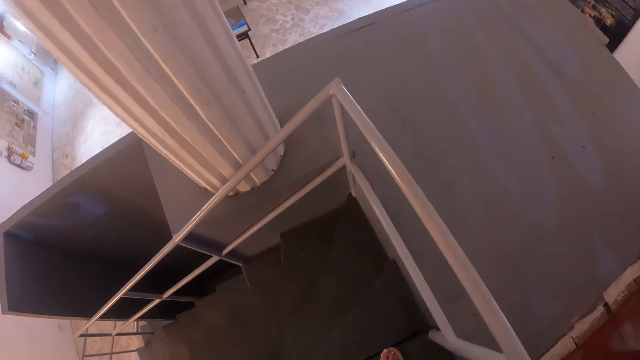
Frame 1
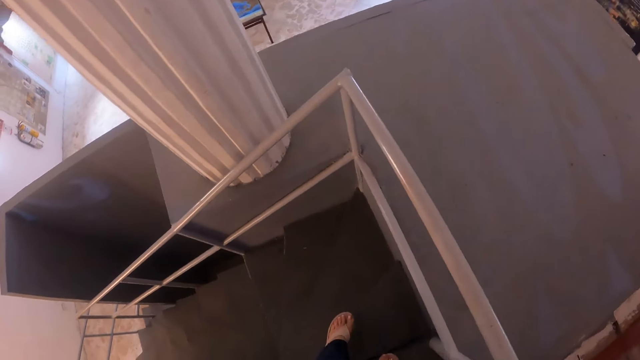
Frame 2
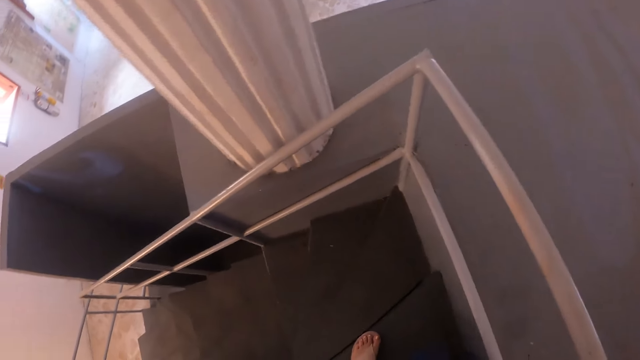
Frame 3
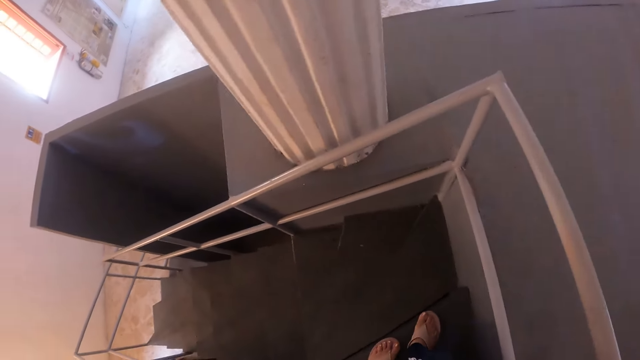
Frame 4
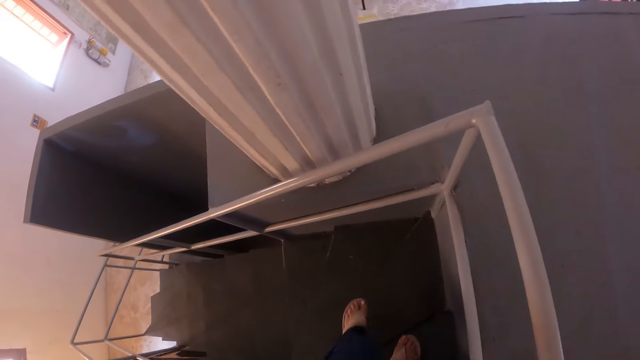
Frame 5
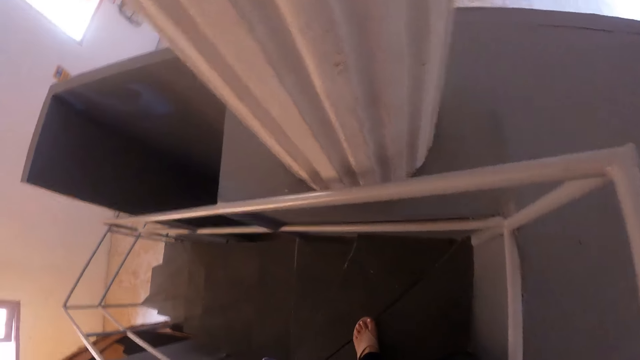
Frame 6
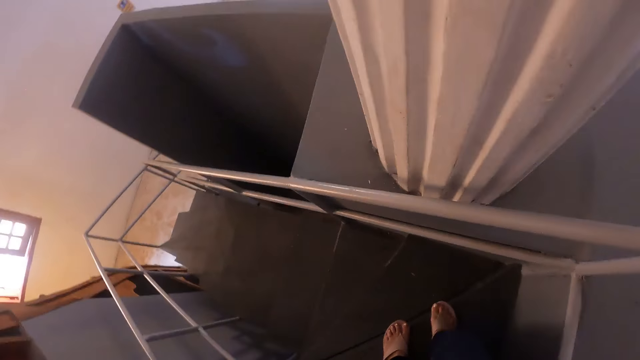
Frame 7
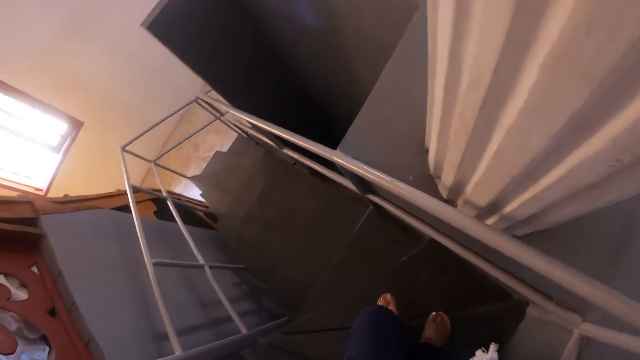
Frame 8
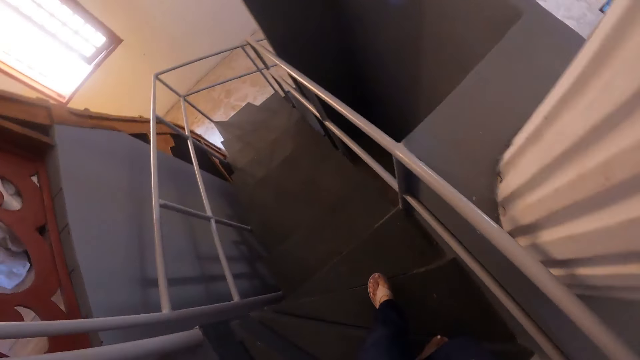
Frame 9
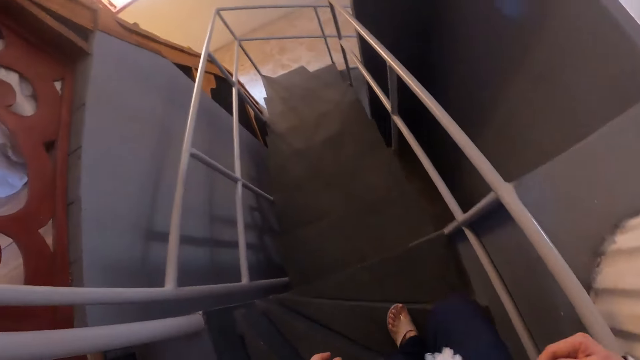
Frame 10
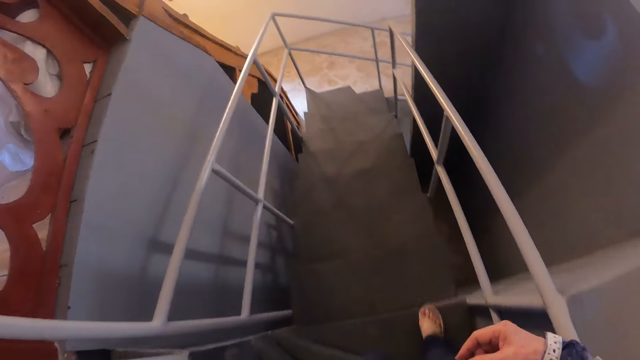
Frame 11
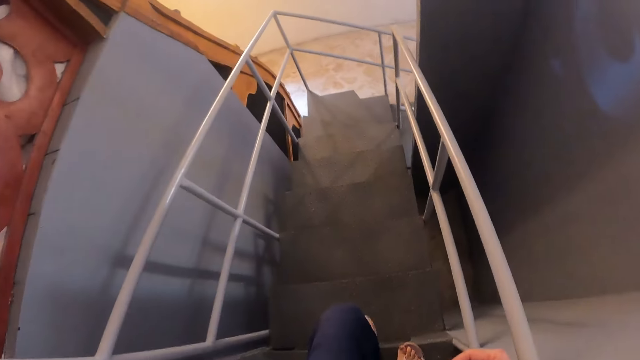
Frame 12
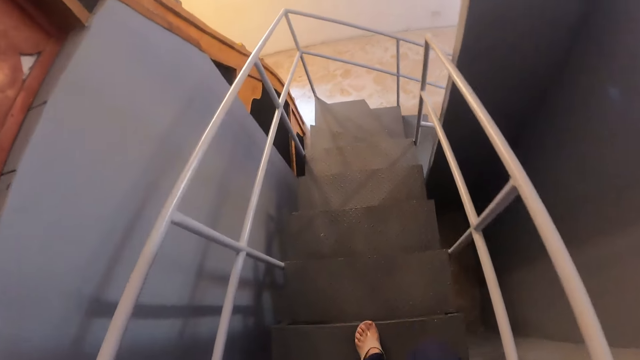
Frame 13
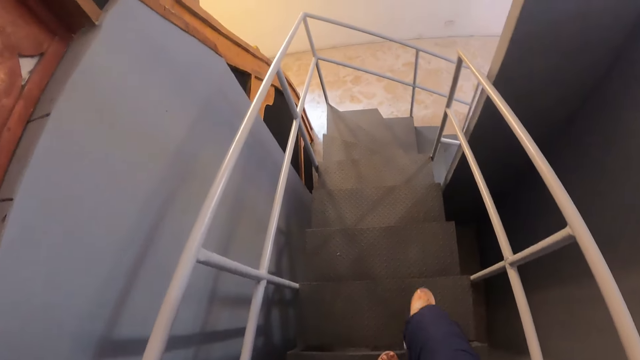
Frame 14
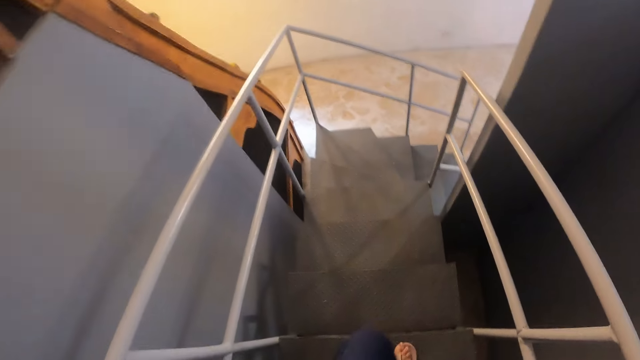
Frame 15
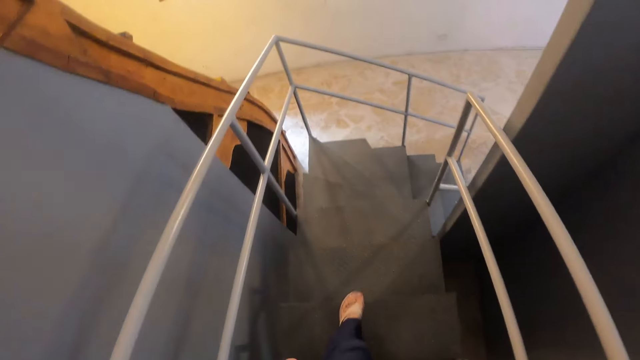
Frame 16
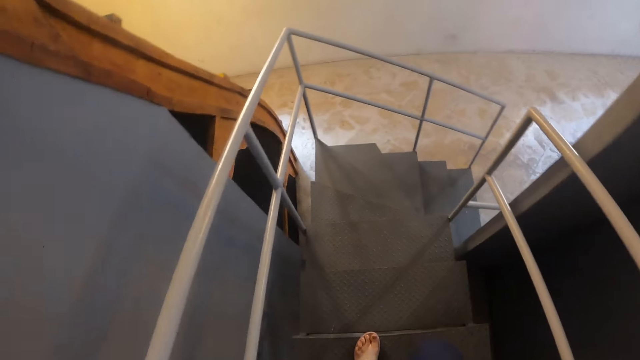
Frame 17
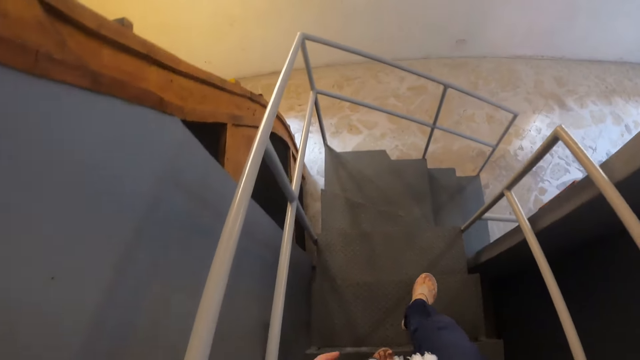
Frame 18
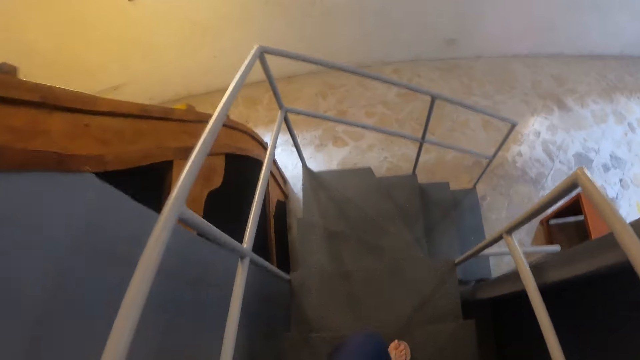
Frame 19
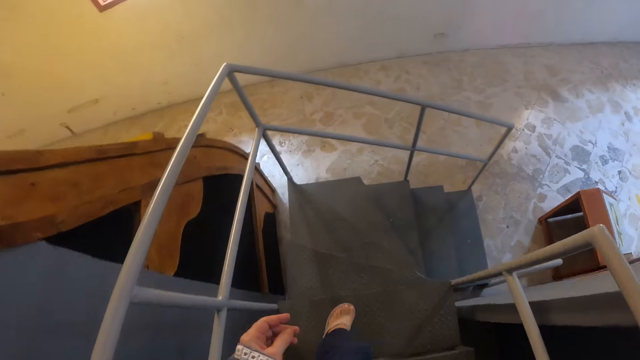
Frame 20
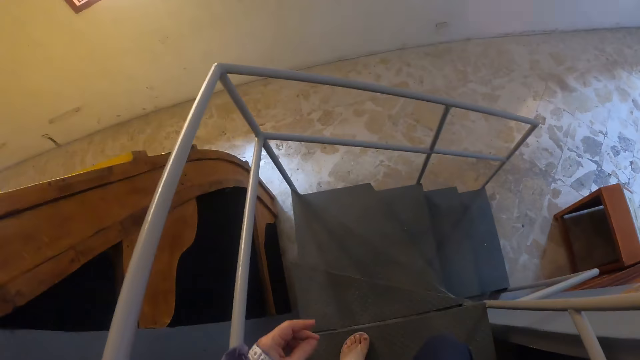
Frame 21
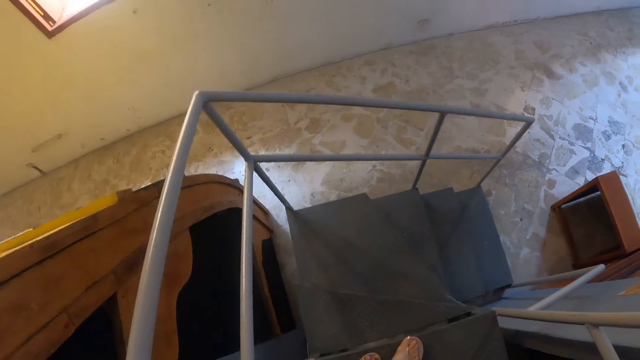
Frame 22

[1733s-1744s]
The camera wearer walks down the stairs.

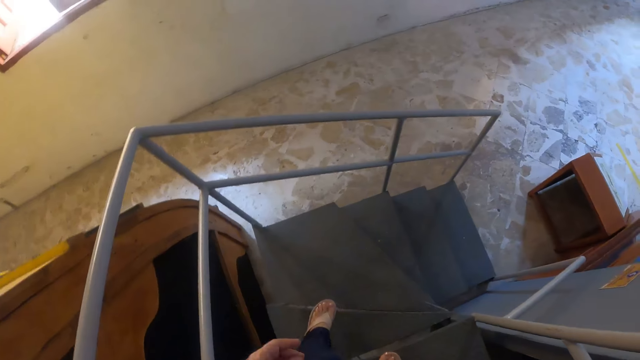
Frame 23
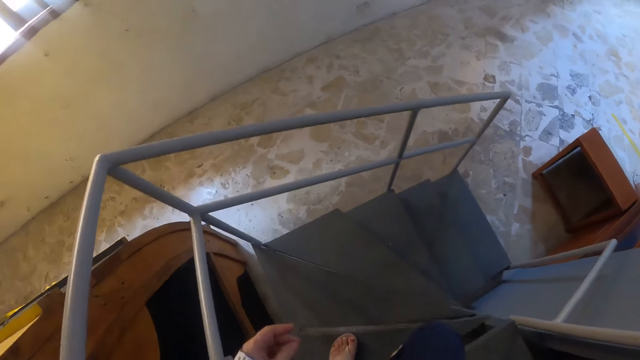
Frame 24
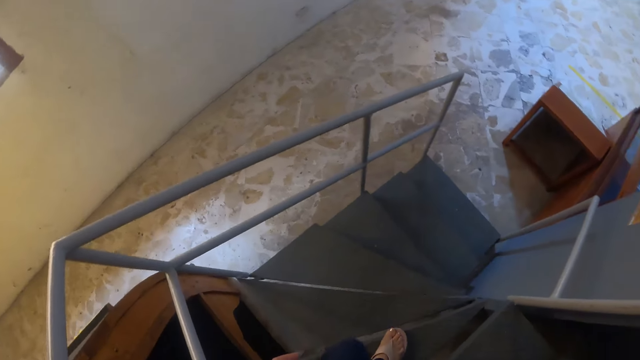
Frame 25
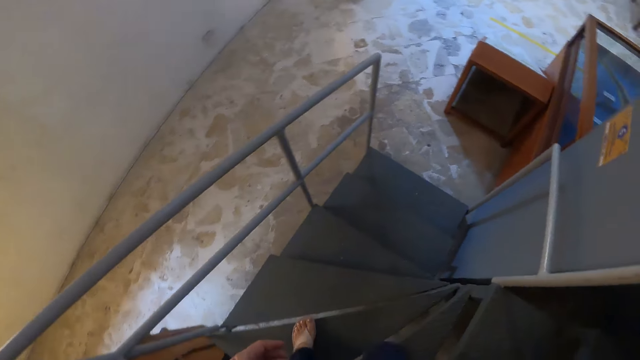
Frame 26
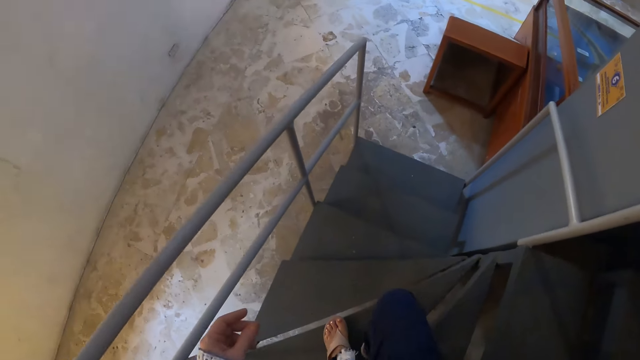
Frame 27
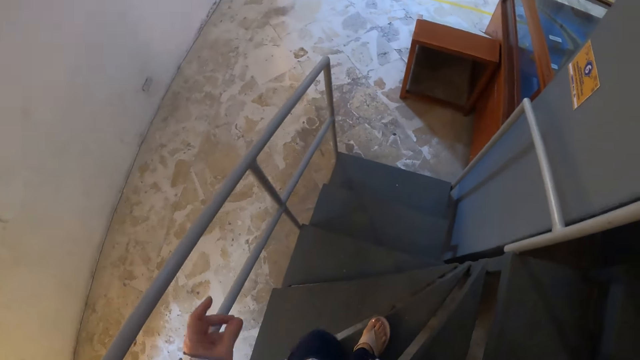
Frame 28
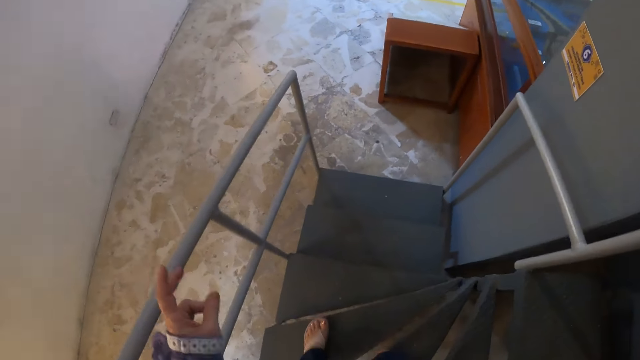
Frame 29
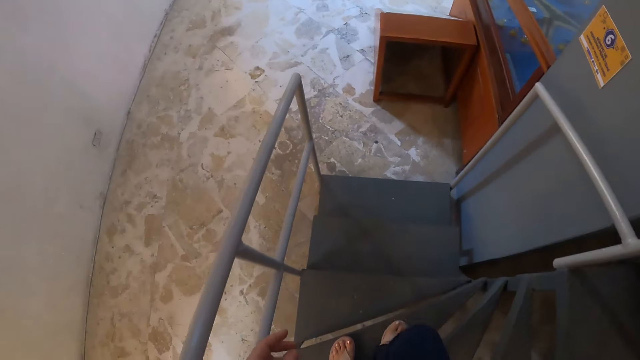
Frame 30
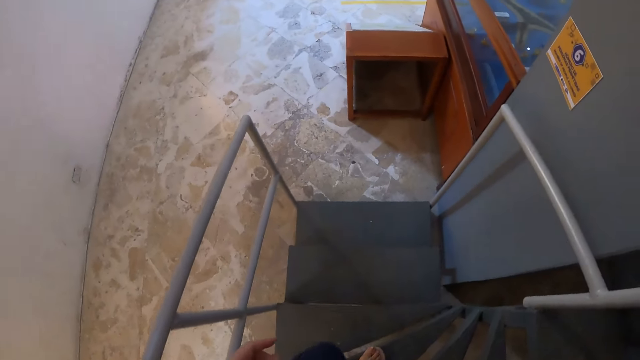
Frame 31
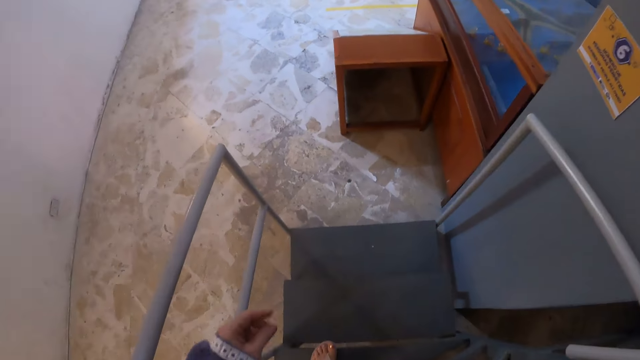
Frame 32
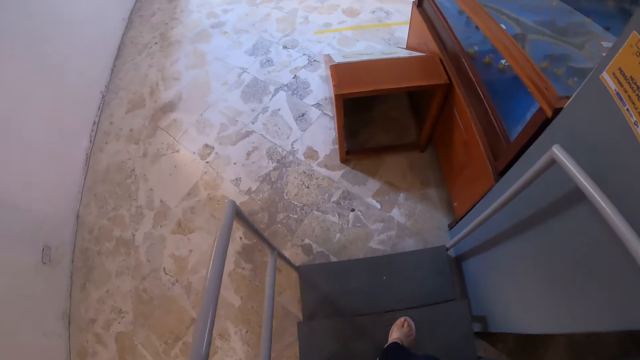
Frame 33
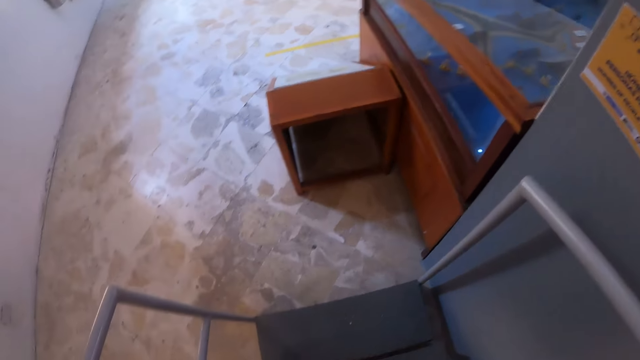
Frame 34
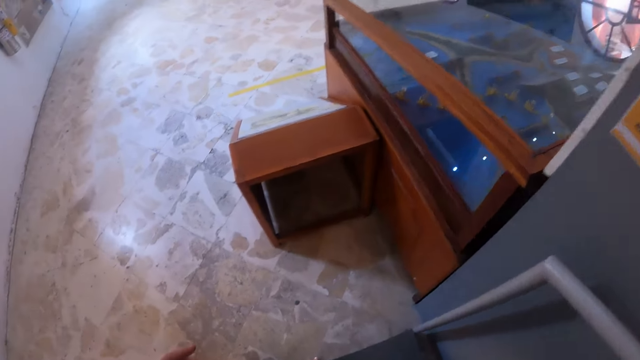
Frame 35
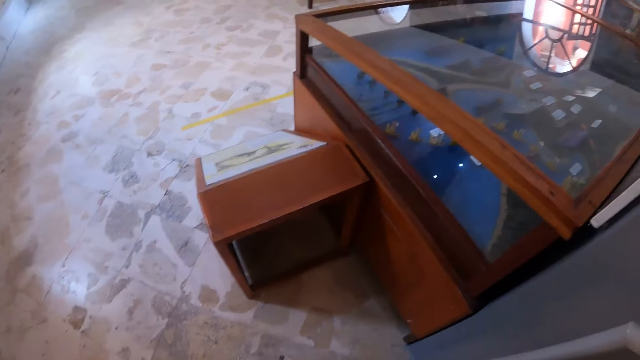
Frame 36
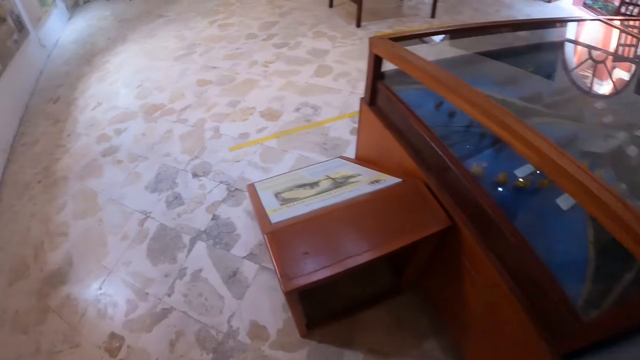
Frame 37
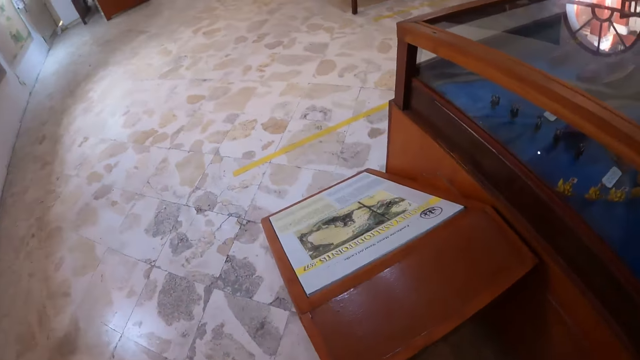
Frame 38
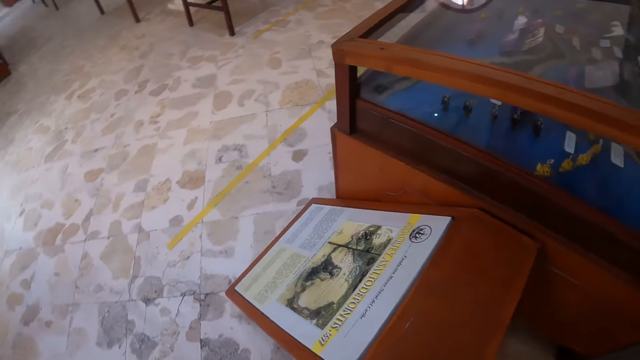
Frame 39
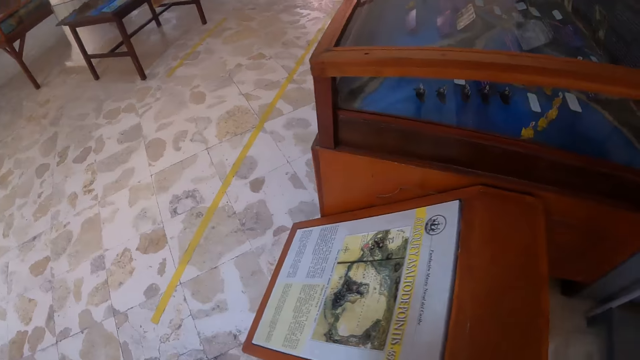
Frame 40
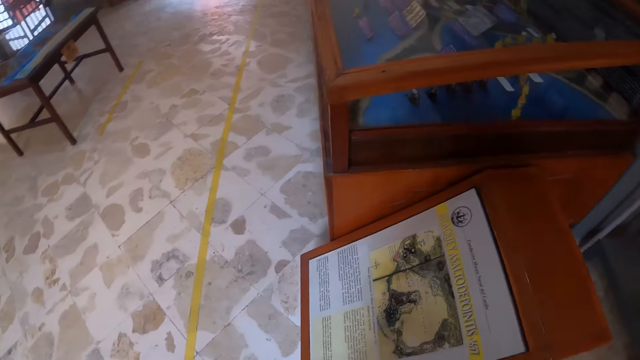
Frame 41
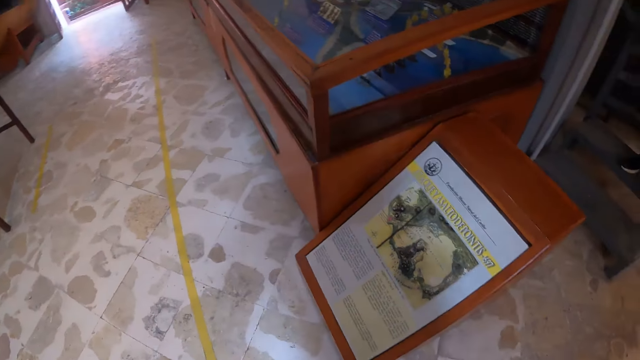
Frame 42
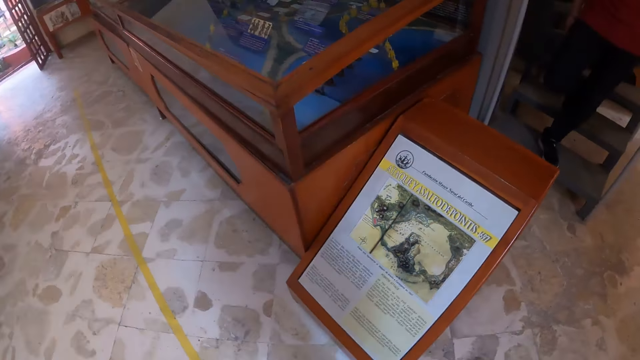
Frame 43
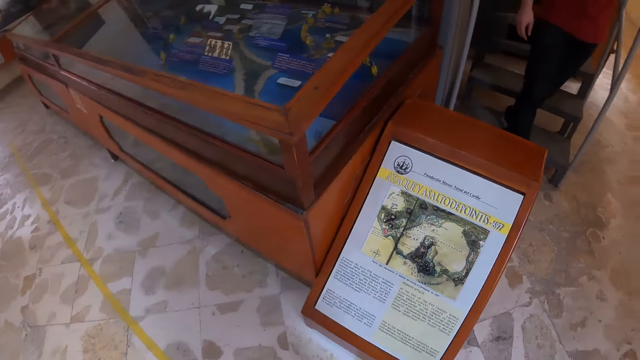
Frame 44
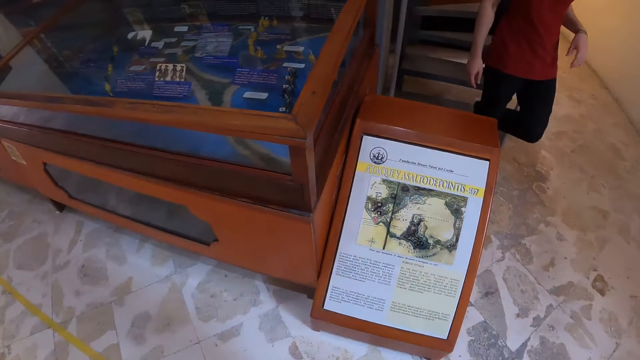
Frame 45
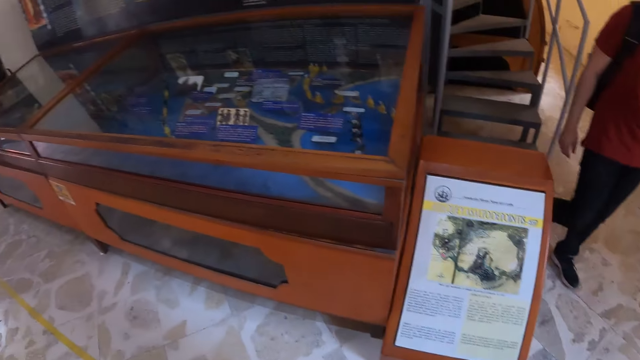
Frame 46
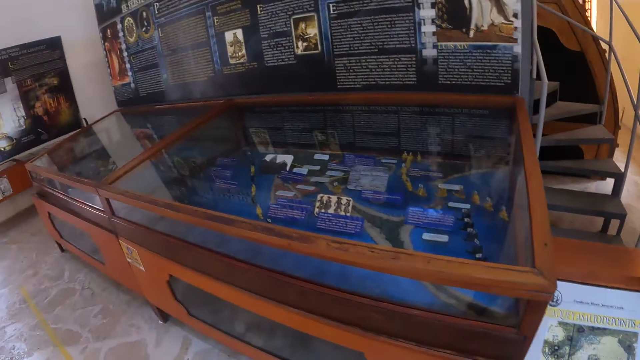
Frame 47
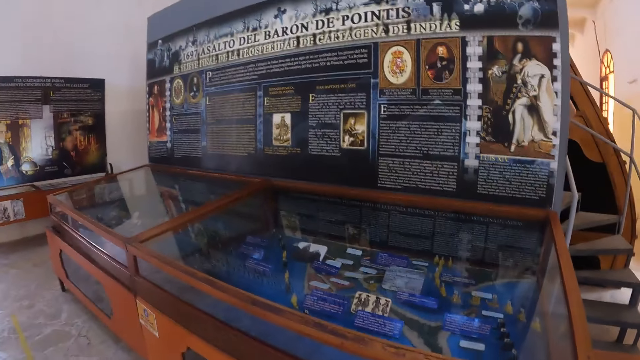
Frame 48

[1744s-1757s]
The camera wearer lifts a hand. They make gestures. They go down the stairs. They walk around the room. They look around.
